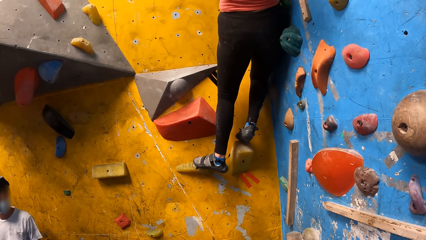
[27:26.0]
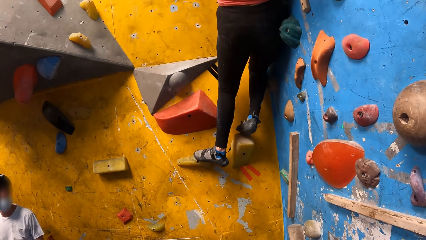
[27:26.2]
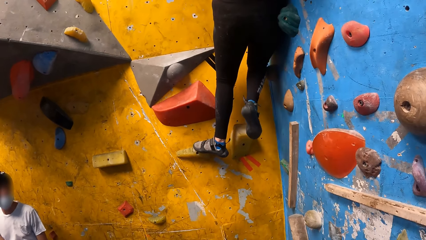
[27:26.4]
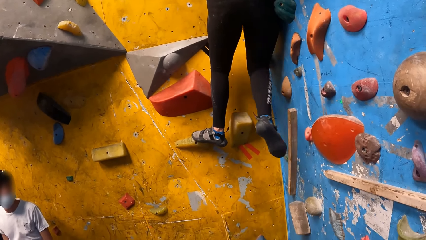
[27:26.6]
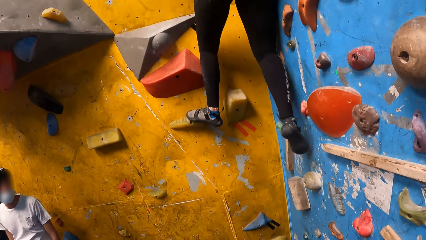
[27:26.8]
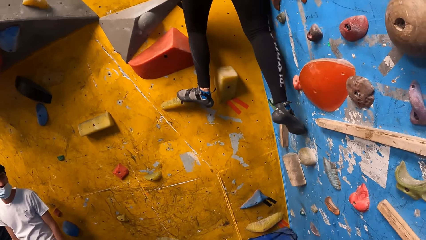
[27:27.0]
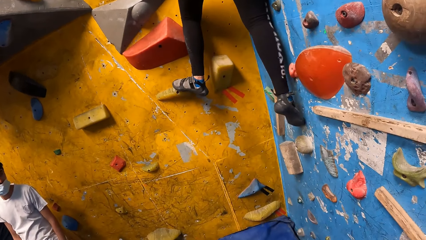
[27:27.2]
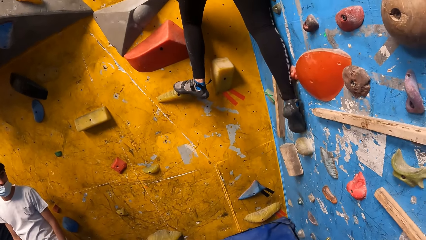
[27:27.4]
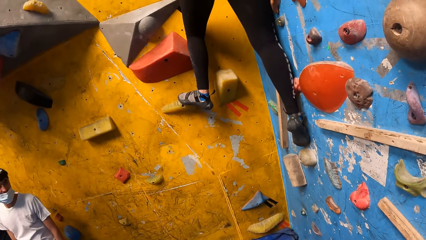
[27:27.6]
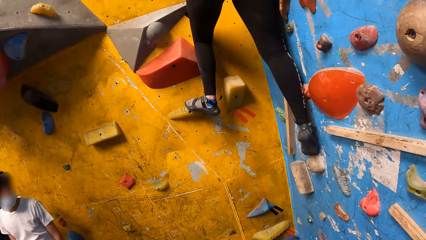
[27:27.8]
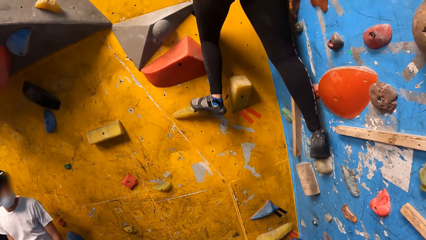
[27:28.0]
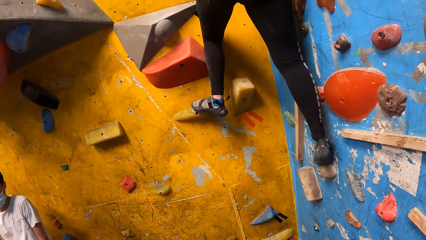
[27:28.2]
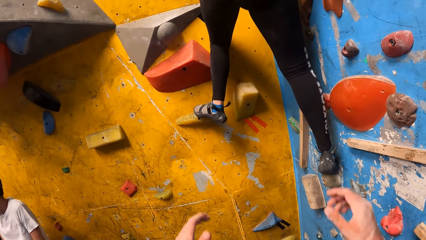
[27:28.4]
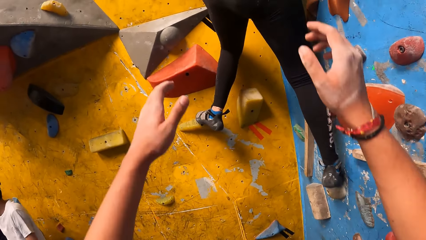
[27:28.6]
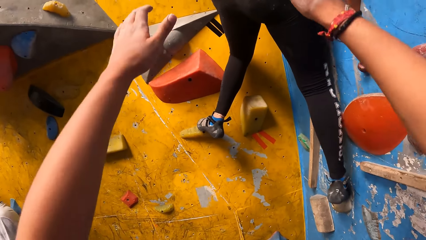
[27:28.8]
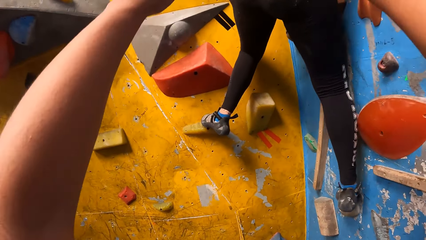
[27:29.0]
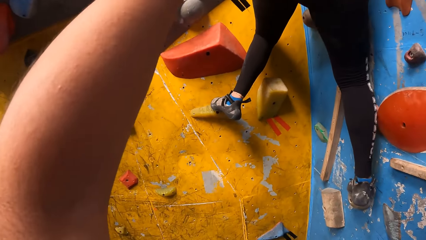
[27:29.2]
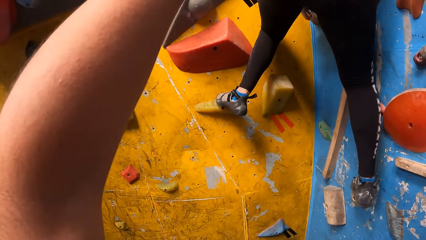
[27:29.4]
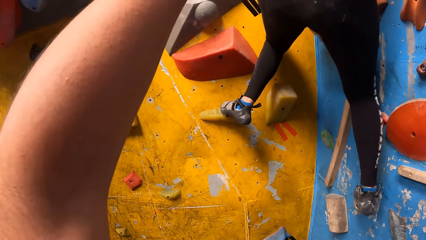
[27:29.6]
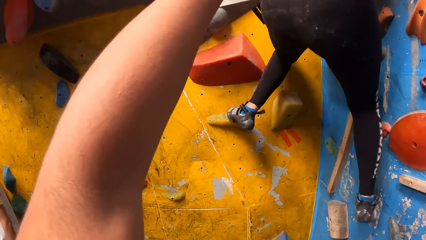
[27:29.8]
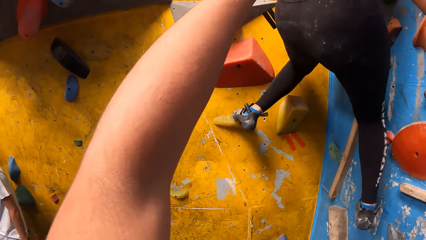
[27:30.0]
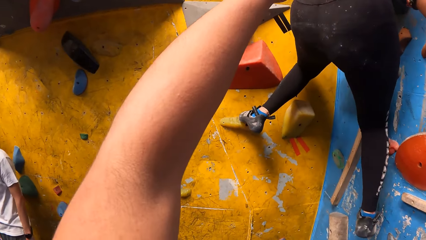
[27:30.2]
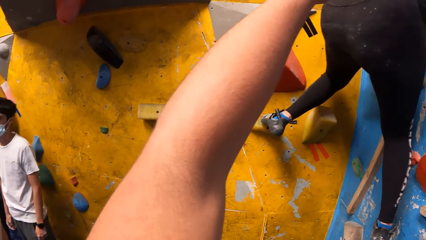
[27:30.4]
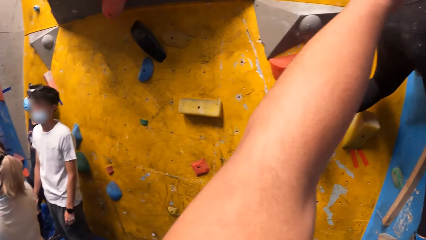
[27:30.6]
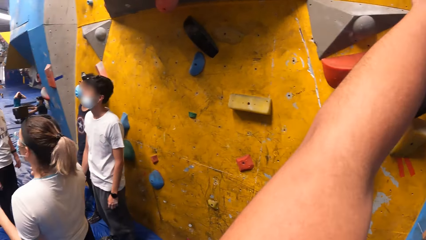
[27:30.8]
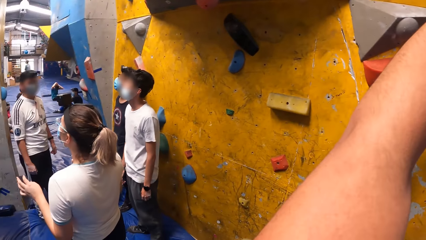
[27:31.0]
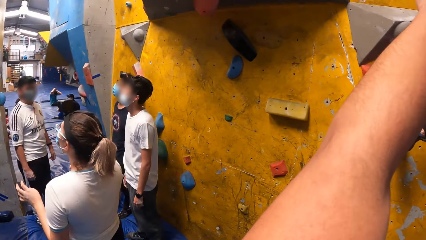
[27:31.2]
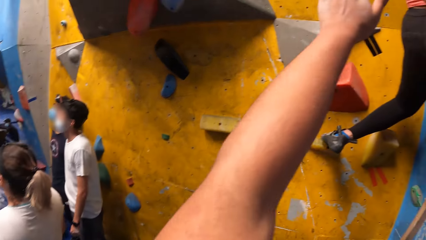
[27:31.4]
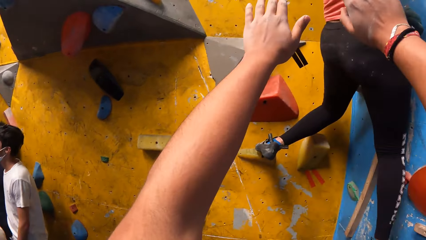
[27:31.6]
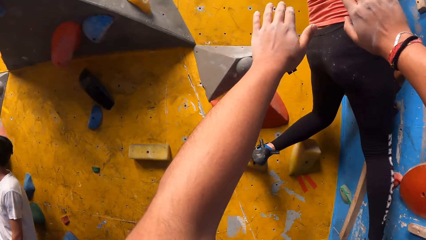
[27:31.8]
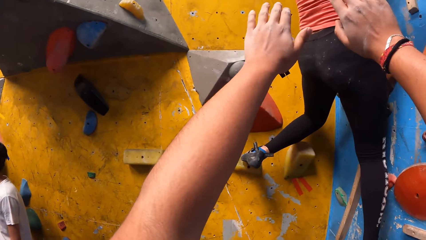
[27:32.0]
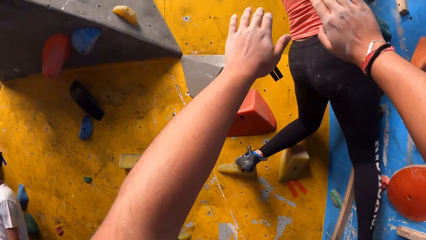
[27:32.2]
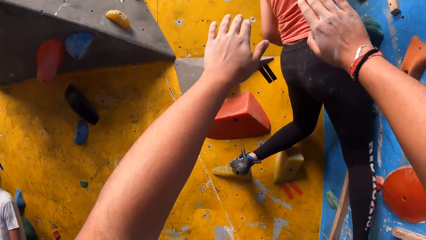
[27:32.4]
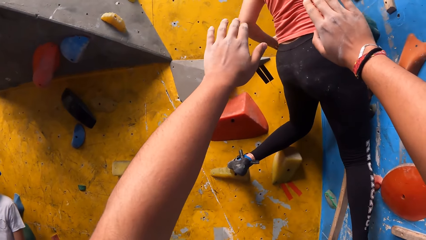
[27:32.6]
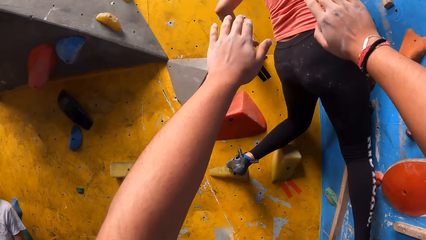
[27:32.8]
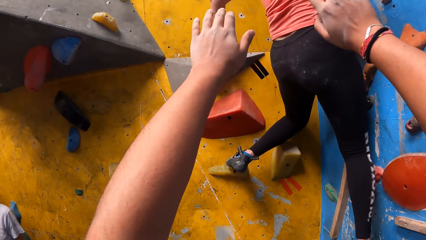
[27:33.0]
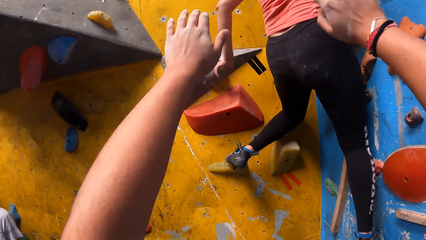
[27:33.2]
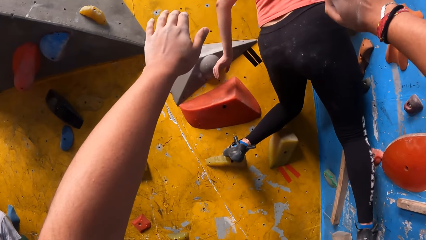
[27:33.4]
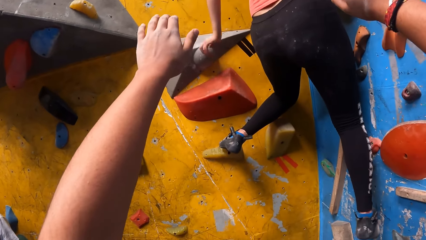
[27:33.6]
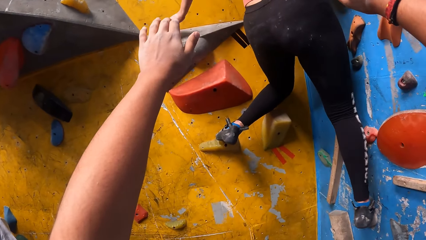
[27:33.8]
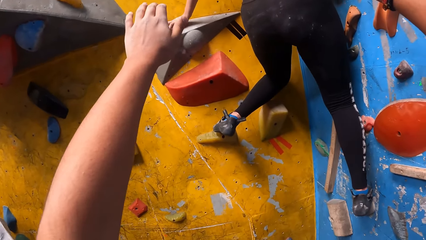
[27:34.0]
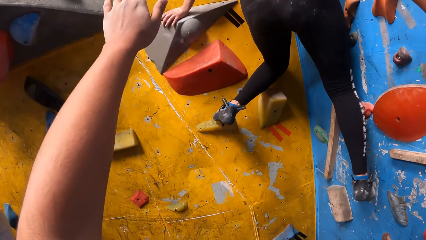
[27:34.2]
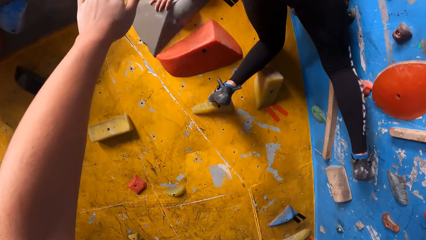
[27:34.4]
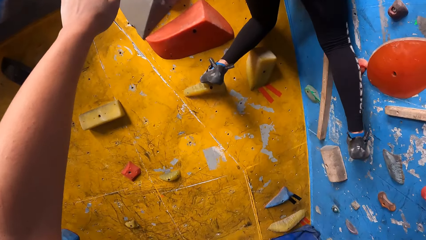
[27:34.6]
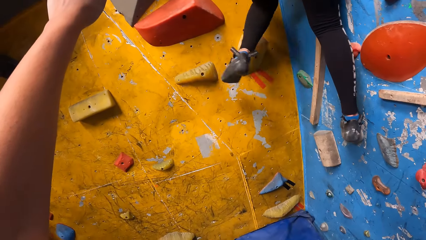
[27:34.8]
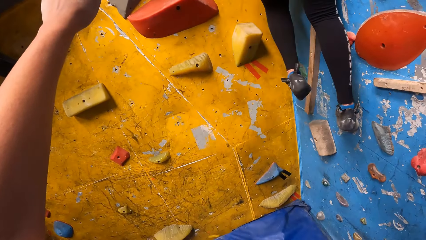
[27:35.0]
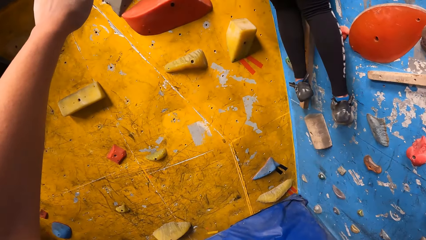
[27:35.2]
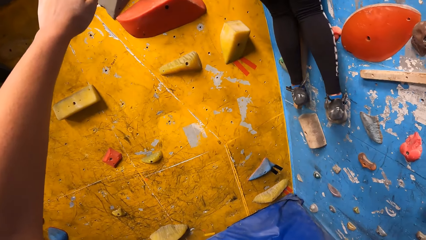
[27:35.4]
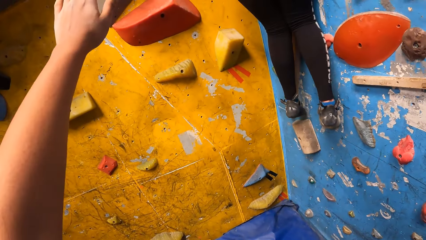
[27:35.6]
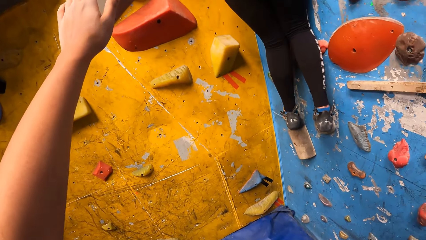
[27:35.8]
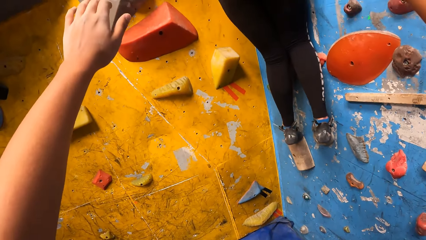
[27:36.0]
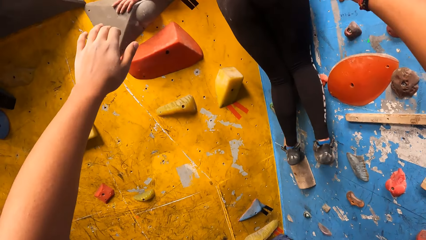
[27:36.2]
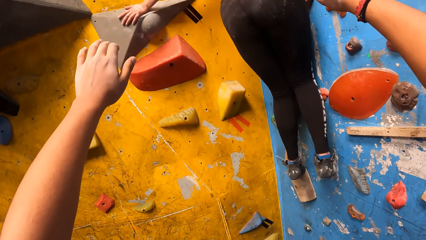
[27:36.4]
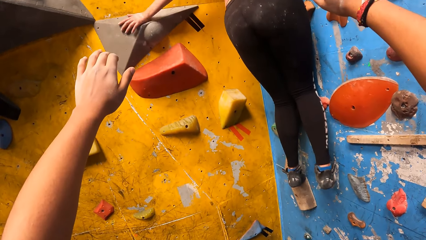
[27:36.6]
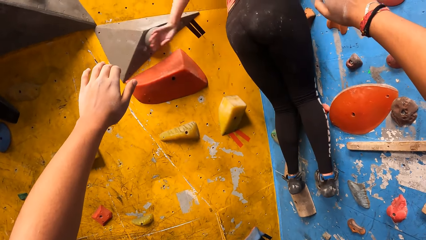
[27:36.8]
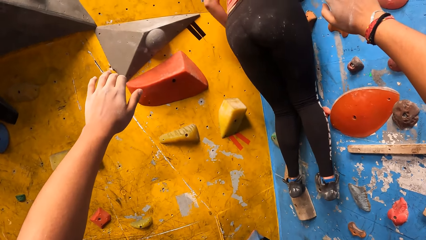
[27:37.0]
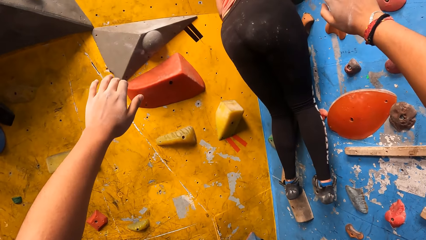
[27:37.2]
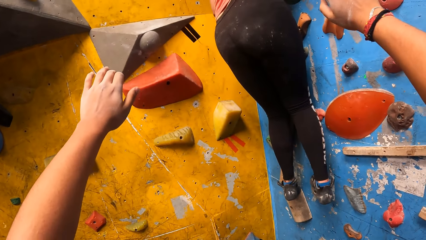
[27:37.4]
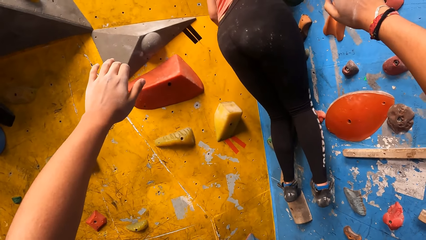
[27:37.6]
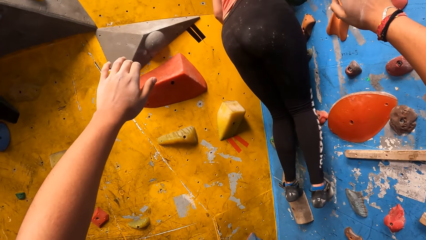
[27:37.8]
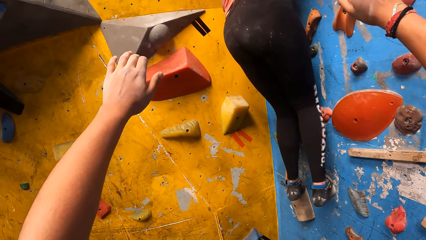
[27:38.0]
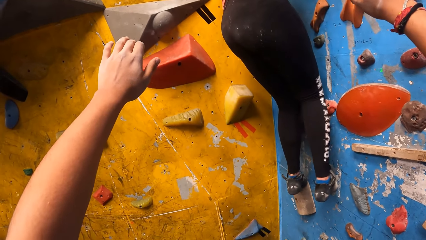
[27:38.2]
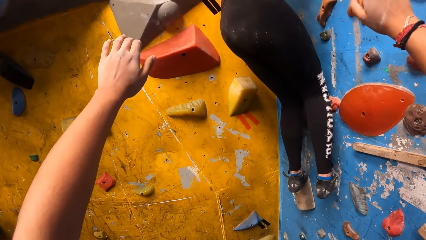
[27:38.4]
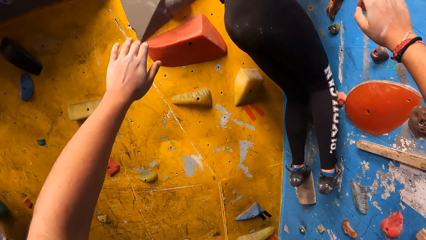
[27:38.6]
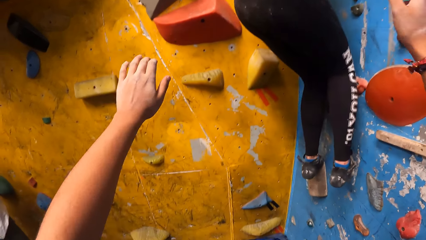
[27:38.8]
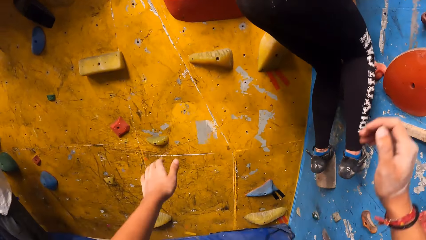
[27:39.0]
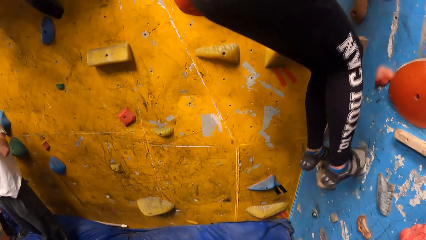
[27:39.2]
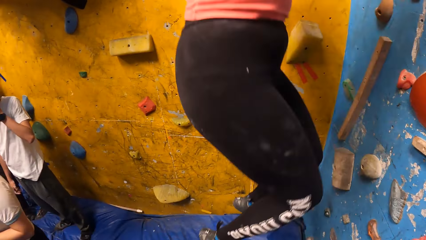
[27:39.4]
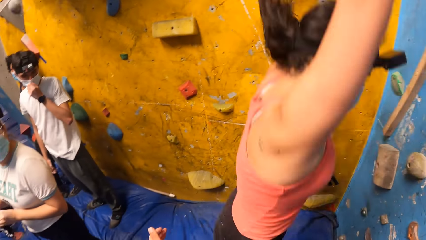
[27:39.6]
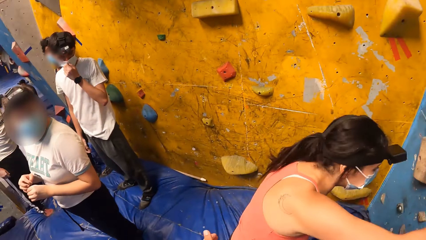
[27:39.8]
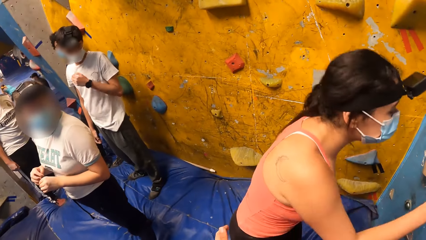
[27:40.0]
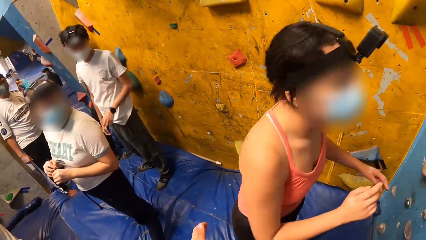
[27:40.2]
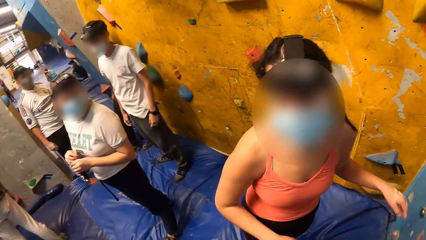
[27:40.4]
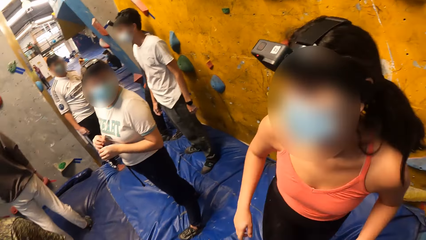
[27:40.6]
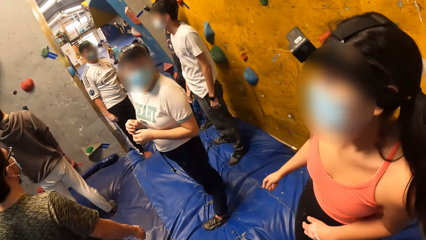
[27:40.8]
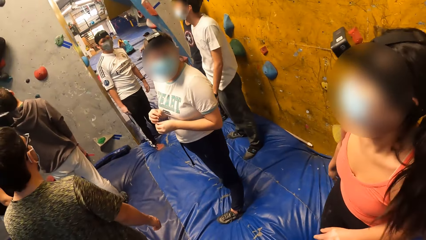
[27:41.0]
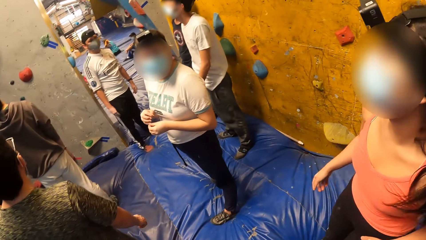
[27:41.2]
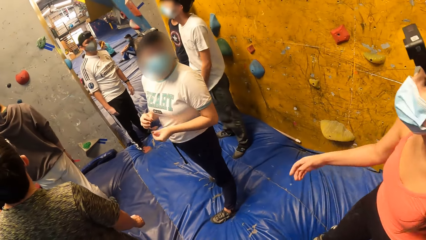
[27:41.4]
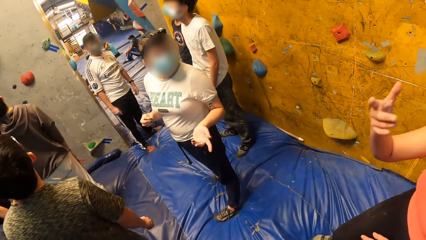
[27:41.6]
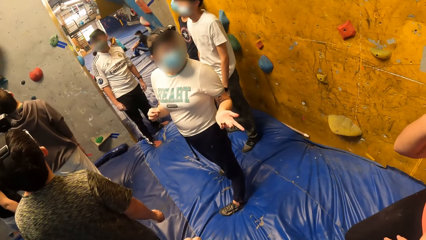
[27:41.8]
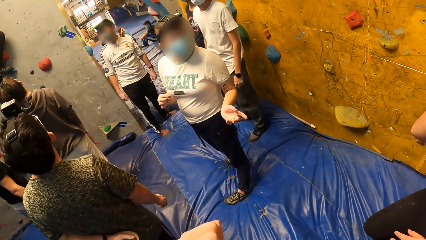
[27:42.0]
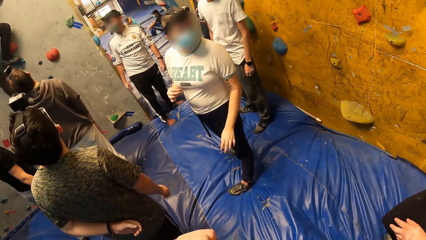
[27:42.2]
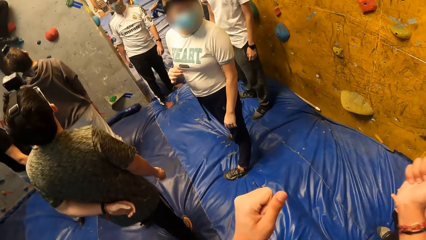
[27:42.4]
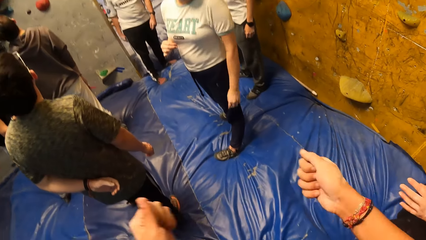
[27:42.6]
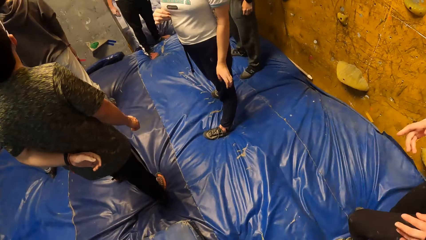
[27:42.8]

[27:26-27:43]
The camera wearer lifts hands in the air. They look around in the room. They lift hands in the air. A woman descends on a mountain rock. The woman jumps down from the bouldering wall on a crash pad on the floor. Another woman interacts with the first woman. A woman sways a hand.
